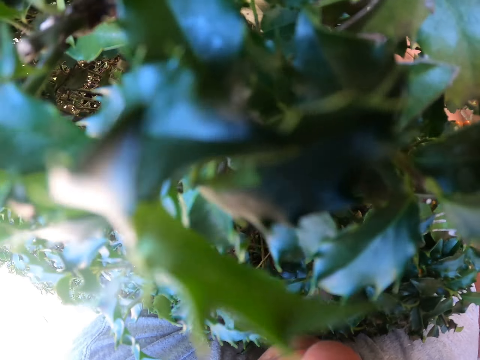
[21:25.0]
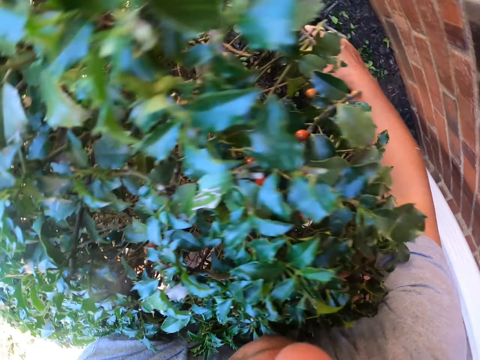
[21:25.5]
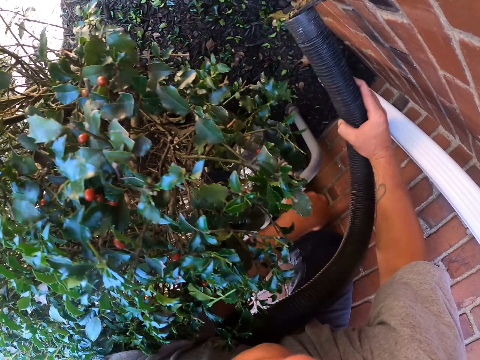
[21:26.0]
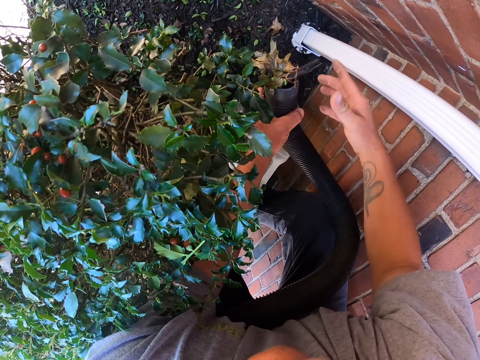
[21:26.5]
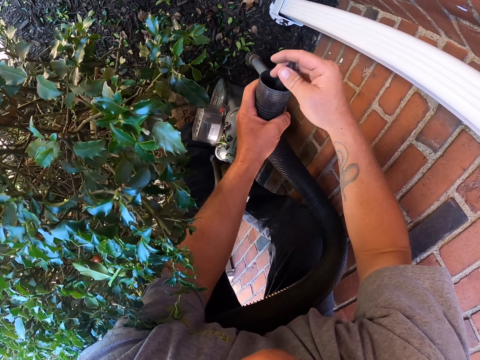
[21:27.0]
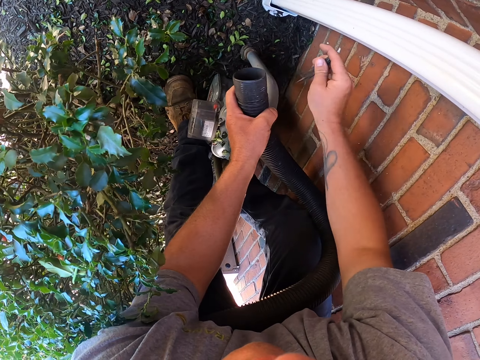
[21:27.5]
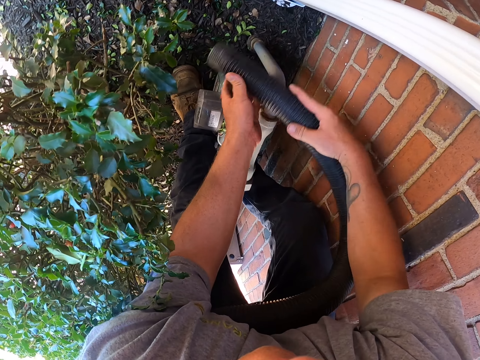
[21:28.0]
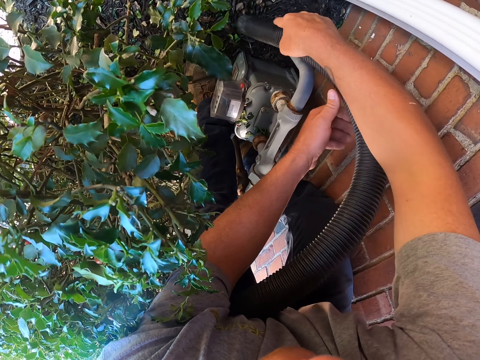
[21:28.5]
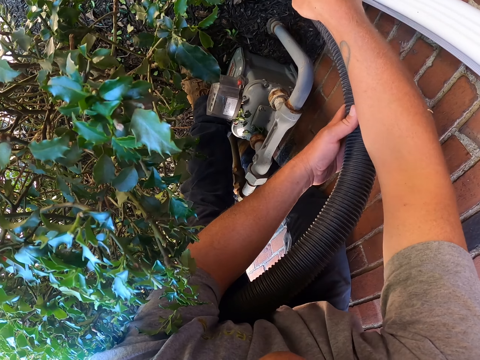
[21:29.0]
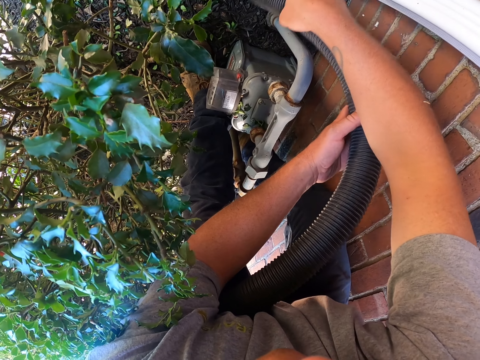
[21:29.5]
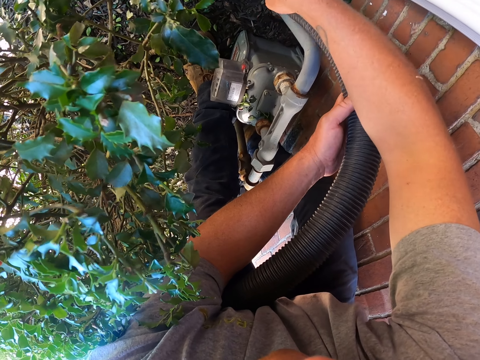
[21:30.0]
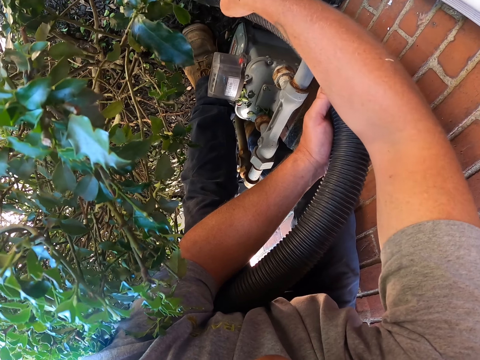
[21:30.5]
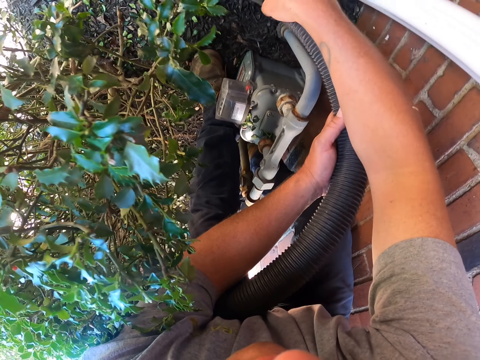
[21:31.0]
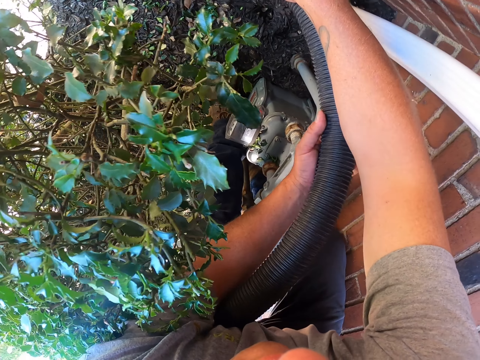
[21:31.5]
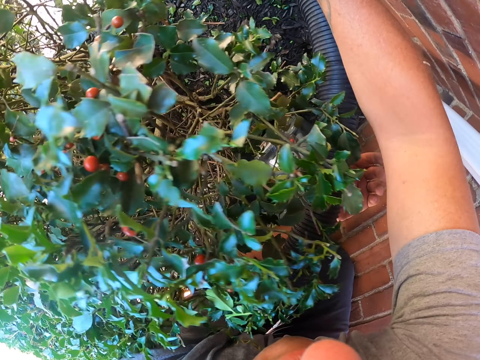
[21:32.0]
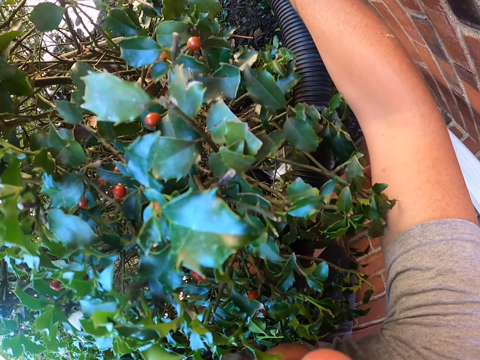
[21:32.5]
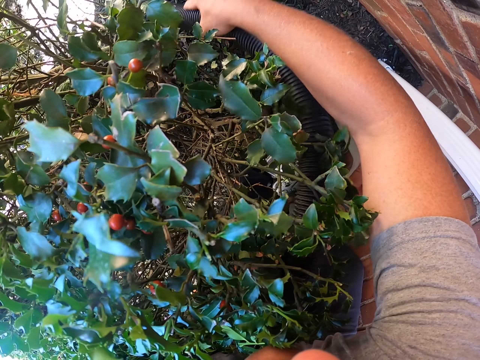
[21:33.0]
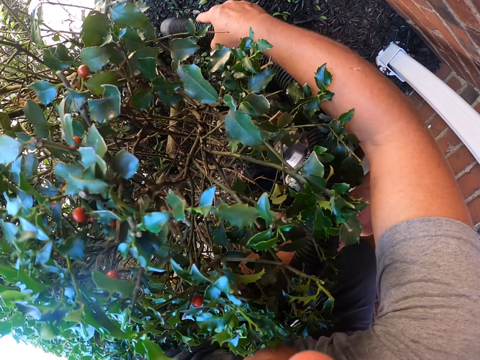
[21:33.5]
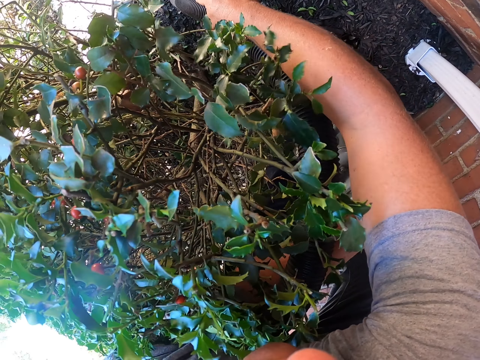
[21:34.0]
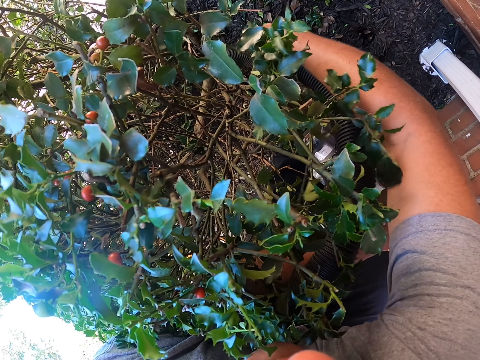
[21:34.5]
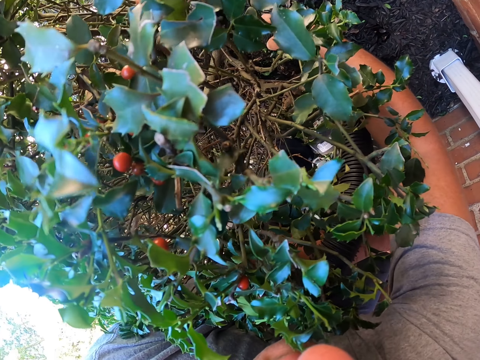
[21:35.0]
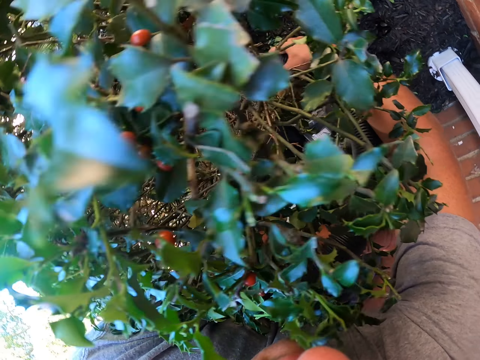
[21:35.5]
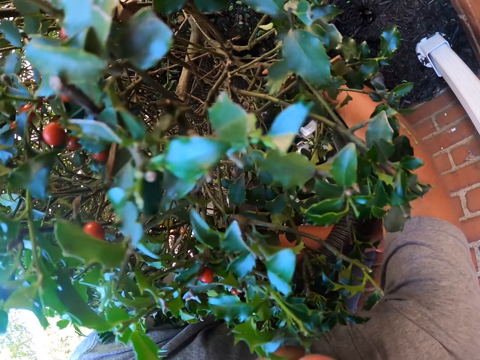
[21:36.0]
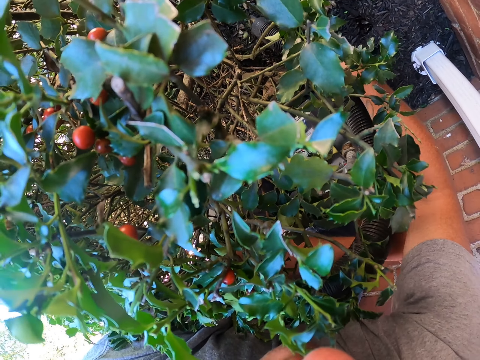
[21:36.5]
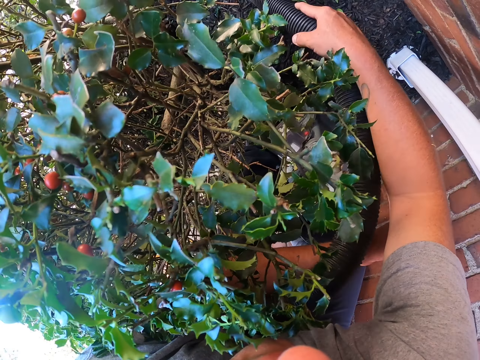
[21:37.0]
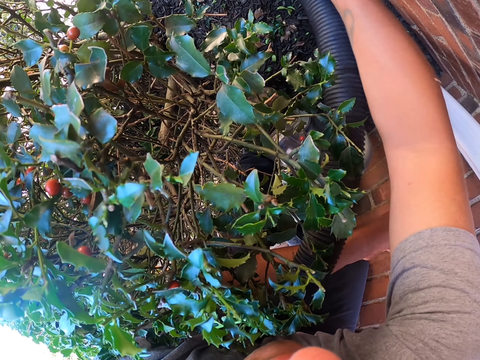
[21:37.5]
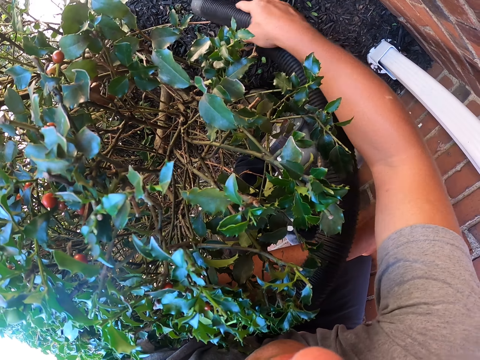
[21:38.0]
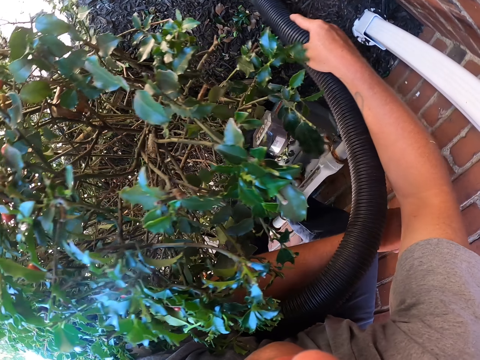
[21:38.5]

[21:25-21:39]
The camera wearer pushes the dirt in the pipe. They remove something from the vacuum. They drop the stick. They pass the pipe to the right hand. They clean the garden with the garden vacuum. They pick leaves with the vacuum.

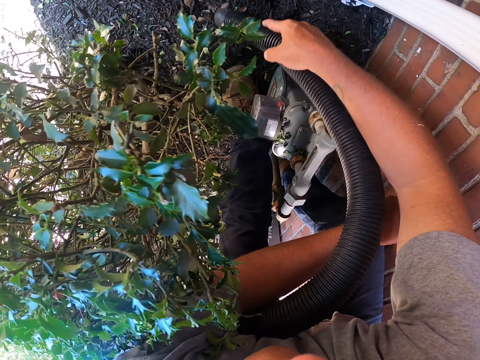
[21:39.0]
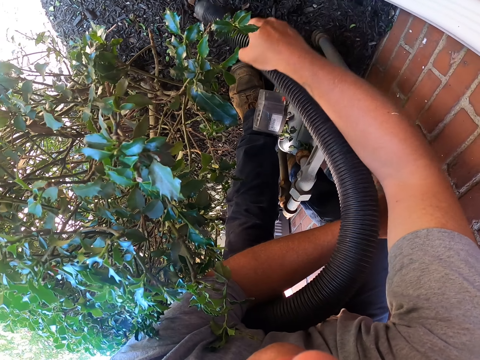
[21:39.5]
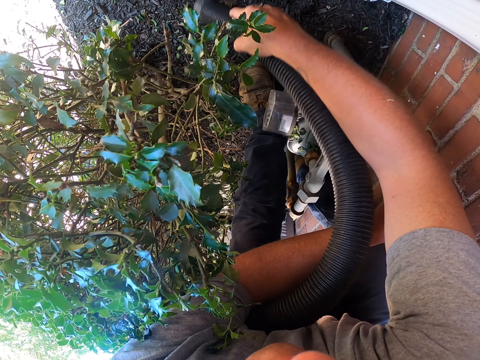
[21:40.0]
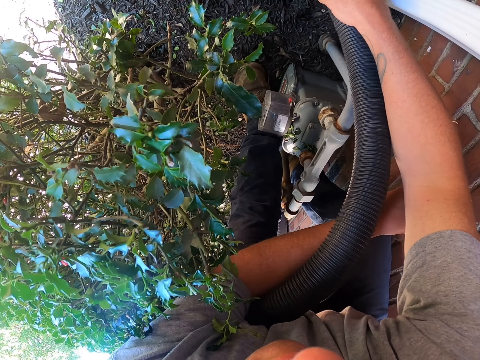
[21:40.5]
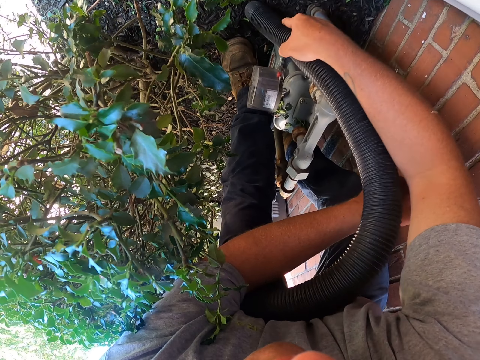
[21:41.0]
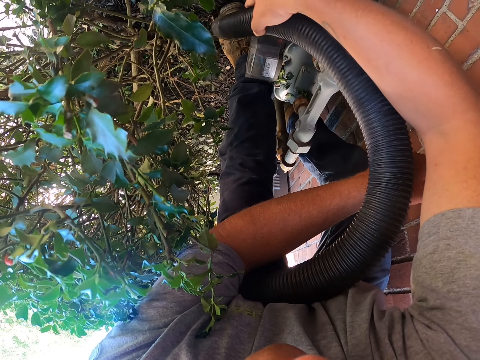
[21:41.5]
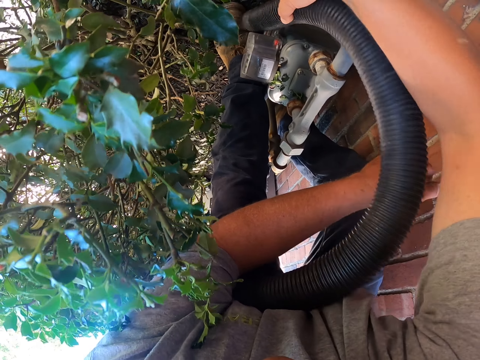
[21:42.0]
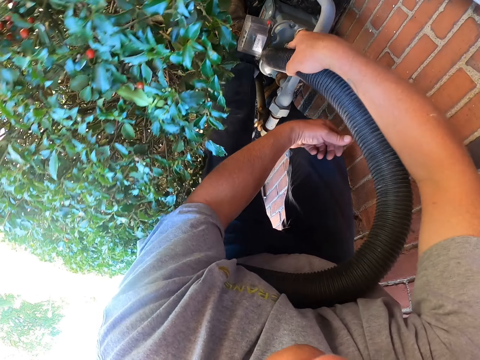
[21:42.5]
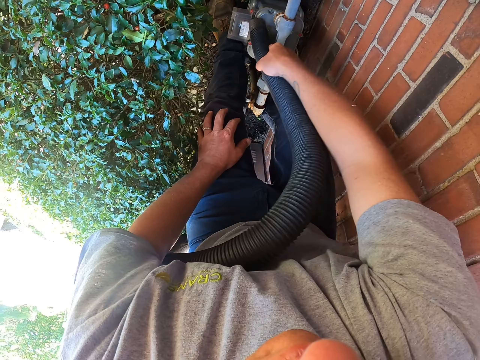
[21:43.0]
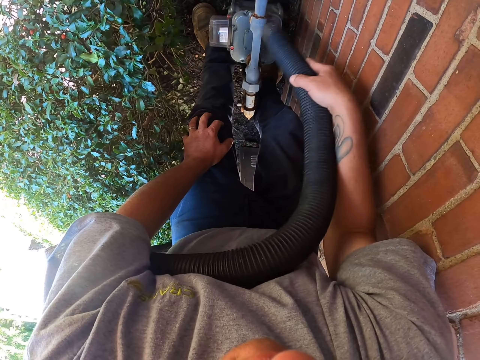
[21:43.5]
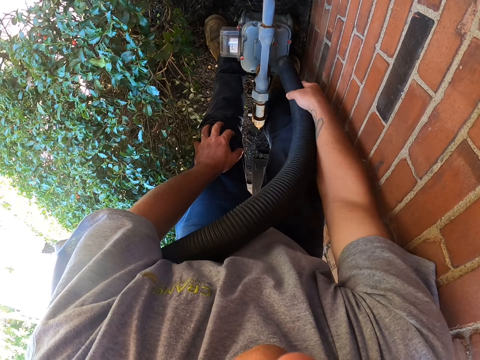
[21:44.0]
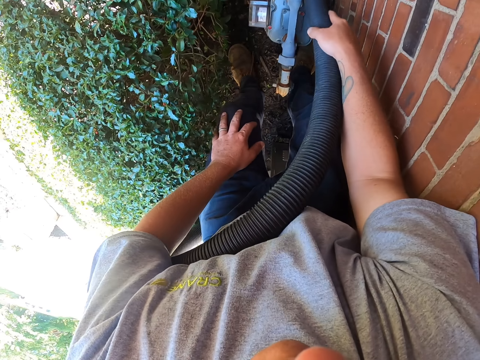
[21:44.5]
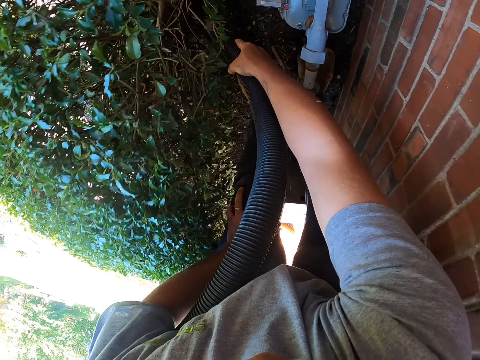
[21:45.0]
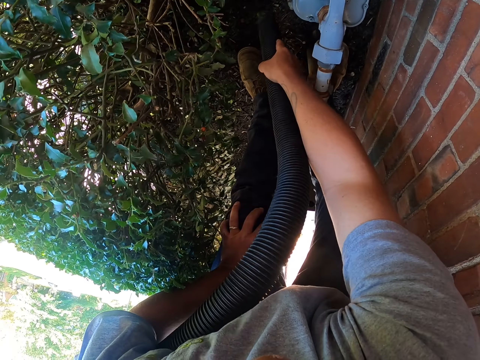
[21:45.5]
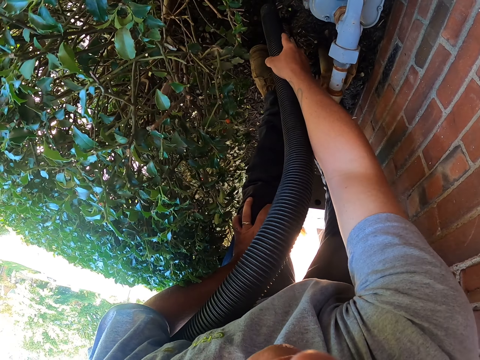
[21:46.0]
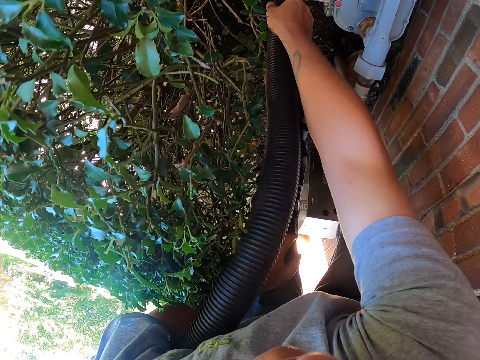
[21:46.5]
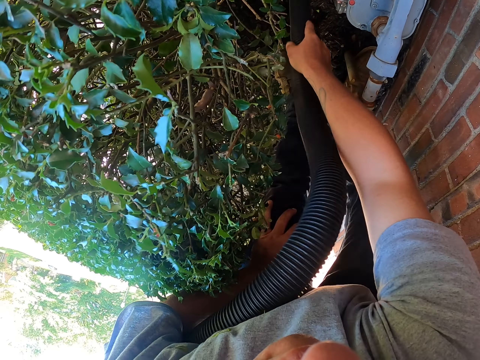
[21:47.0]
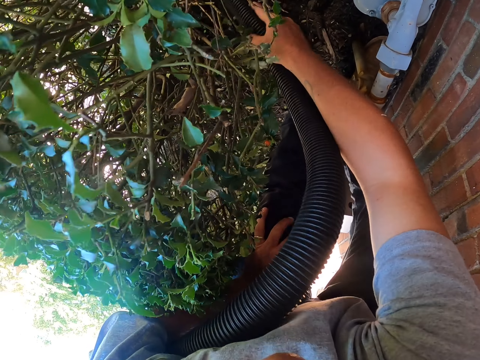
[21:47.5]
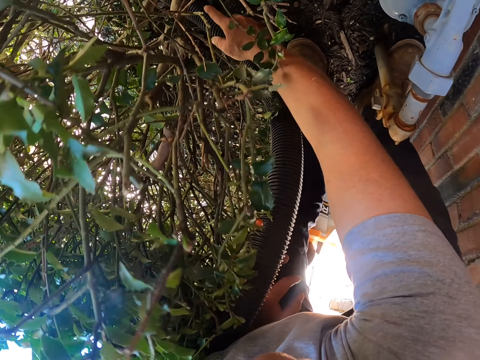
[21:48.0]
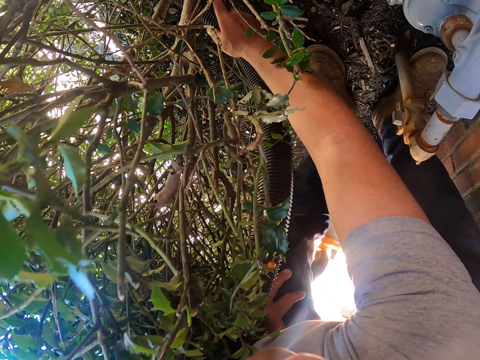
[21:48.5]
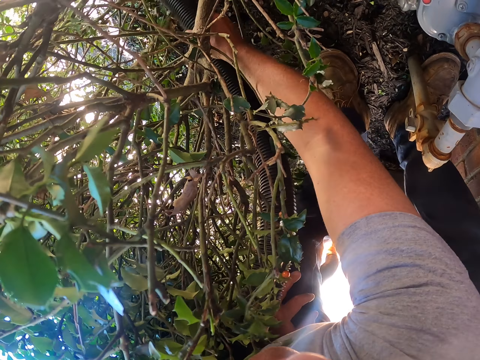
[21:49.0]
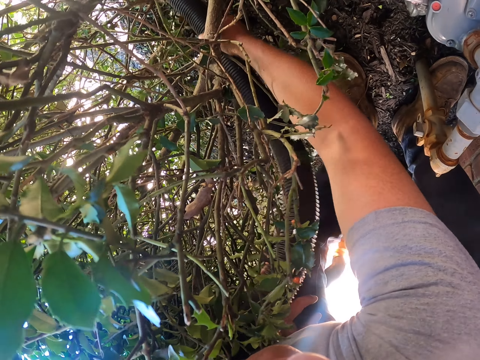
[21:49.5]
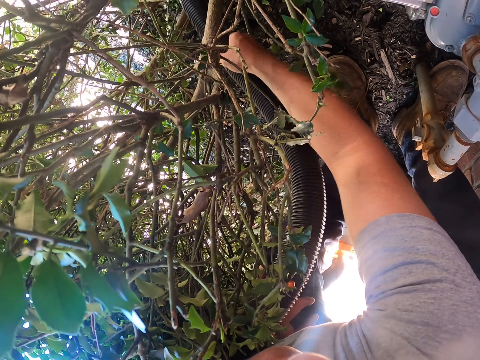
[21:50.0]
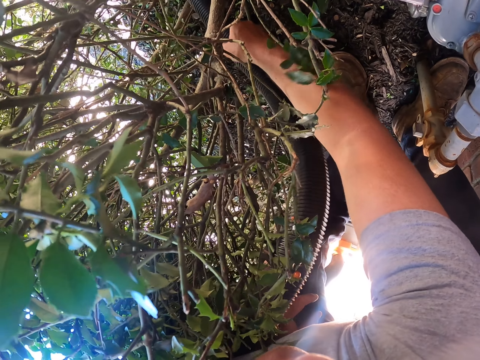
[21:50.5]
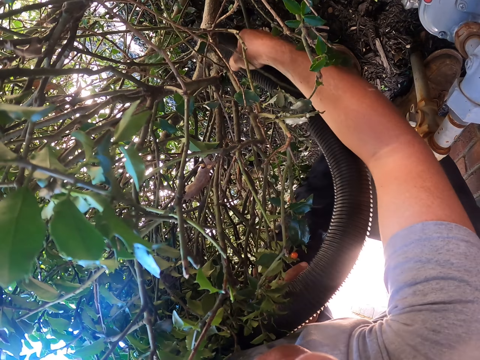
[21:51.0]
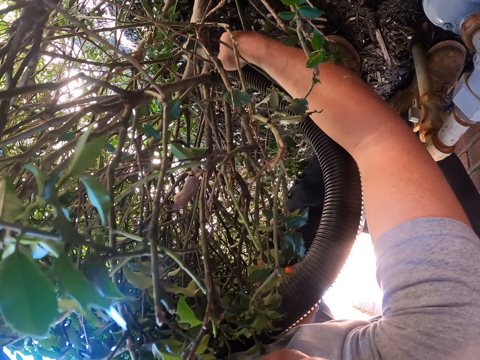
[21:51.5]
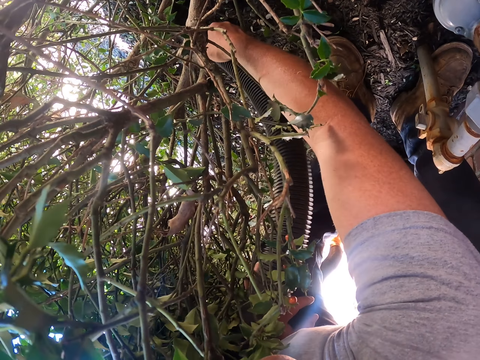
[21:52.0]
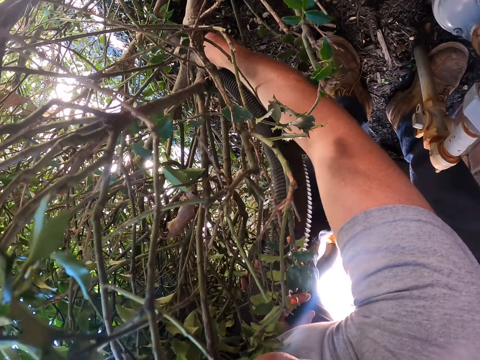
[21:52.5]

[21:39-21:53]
The camera wearer vacuums his shoes. He touches the knee. He cleans the garden with the garden vacuum. He picks leaves with the vacuum.
